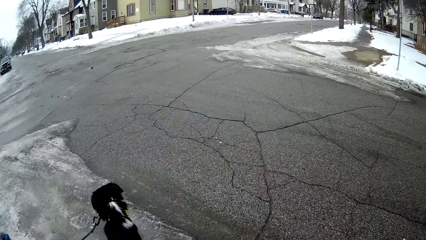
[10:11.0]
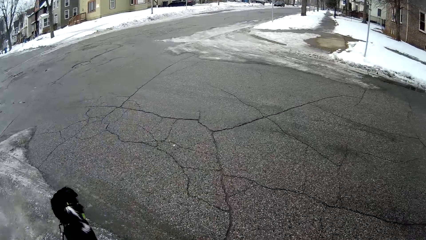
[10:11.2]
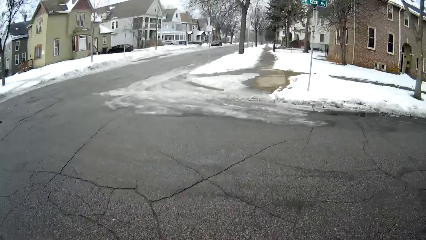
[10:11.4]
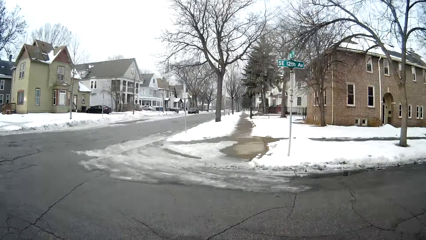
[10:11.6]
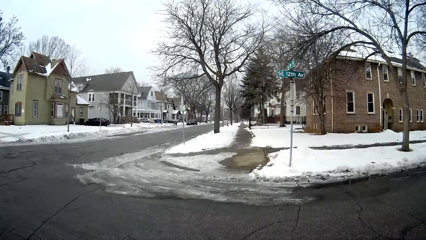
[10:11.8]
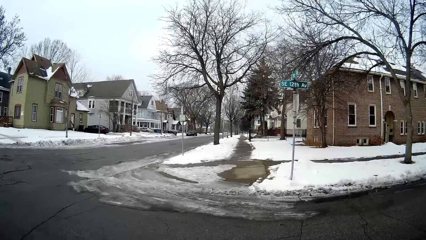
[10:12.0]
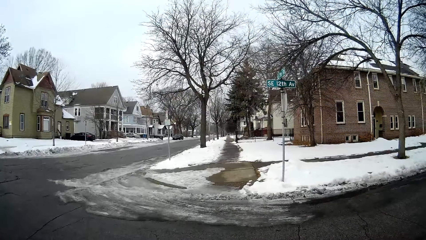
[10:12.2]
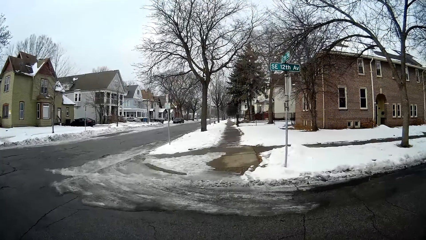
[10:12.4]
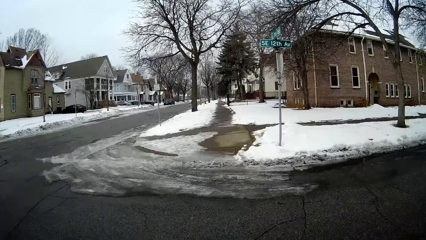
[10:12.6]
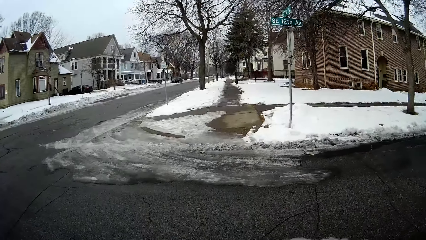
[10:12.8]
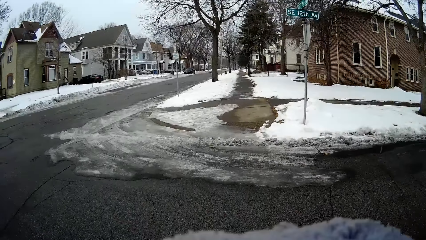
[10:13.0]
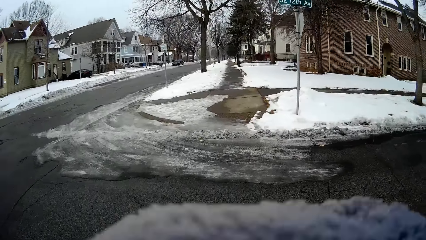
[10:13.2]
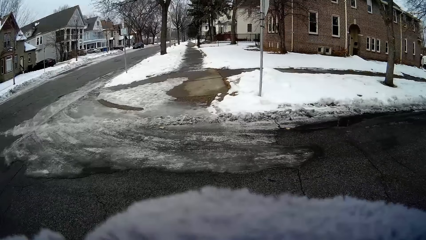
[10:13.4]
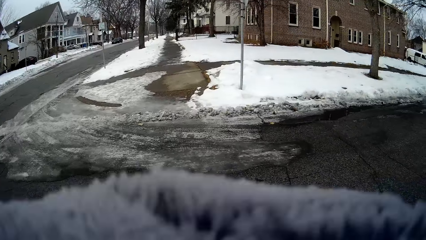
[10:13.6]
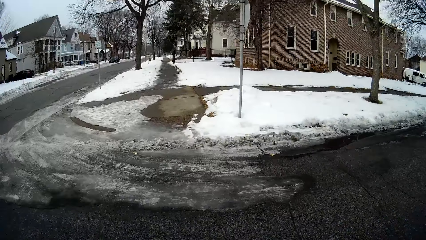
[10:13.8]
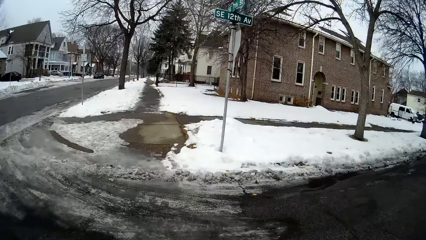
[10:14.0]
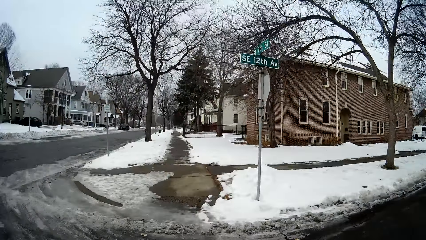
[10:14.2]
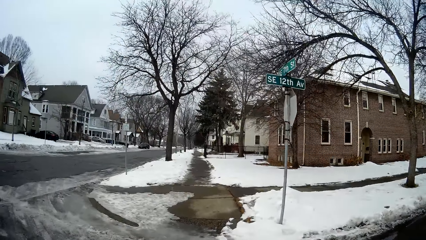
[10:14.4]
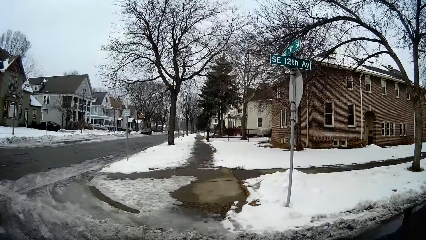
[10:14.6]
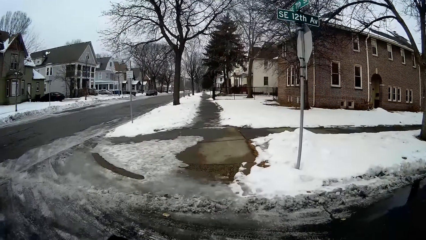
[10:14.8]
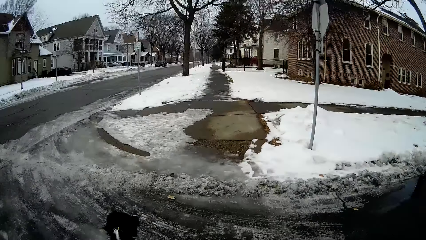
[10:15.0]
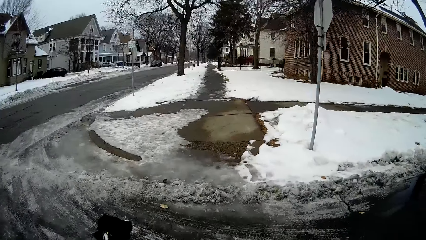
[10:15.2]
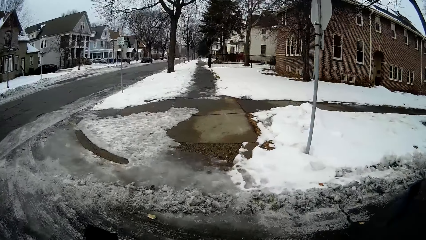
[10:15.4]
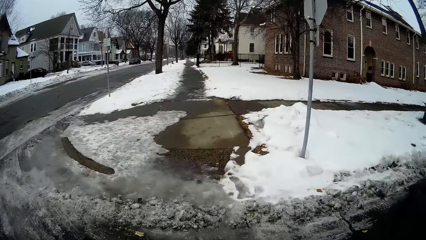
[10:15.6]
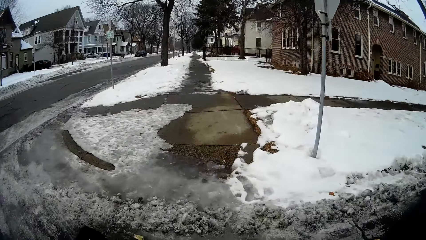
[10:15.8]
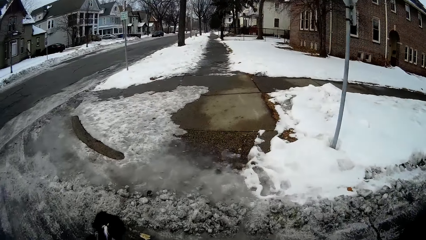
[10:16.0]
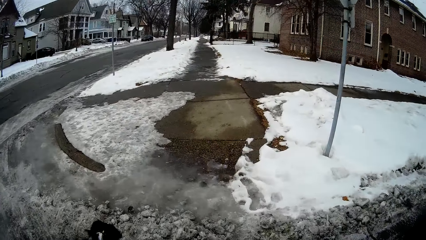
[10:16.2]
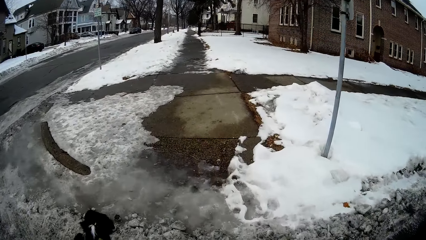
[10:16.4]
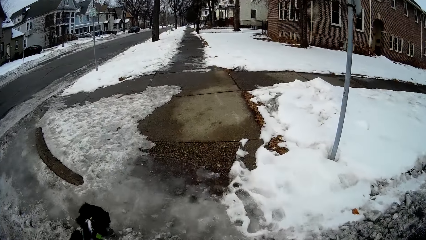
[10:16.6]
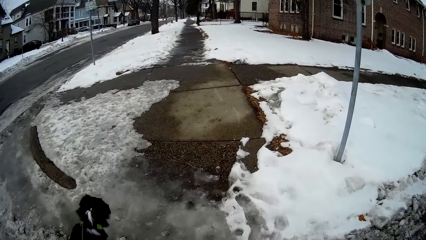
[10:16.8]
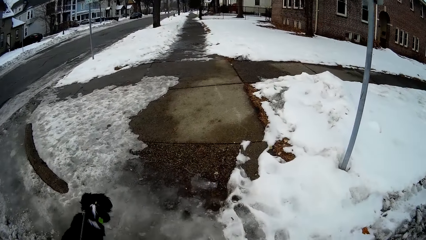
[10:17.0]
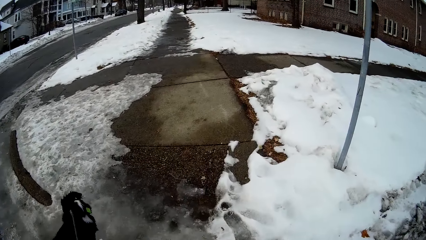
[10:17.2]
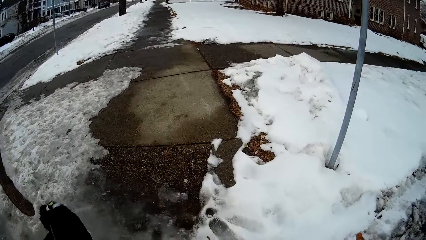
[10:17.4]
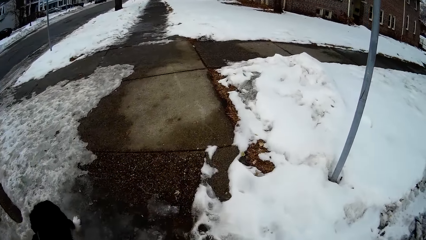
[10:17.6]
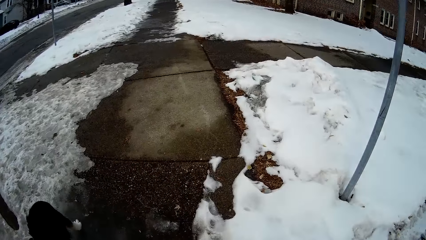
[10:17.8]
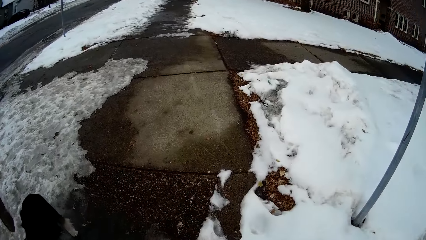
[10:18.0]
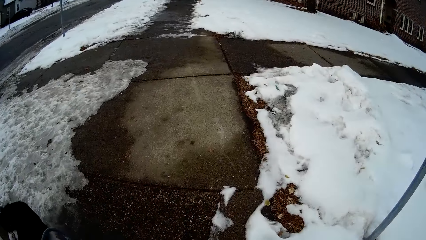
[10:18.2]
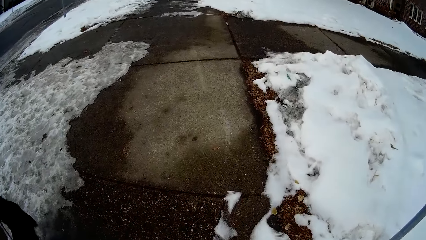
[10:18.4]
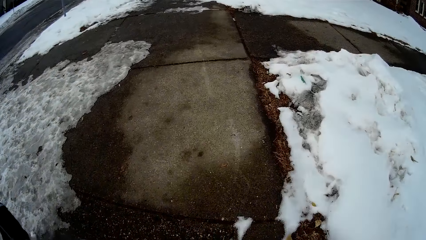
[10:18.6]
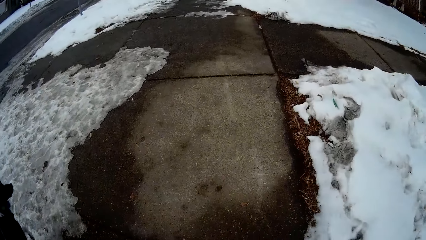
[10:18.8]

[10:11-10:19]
The camera wearer walks along the sidewalk holding the dog.

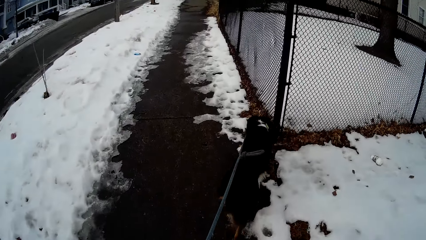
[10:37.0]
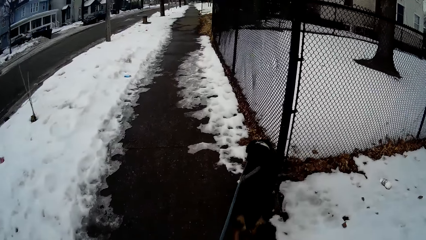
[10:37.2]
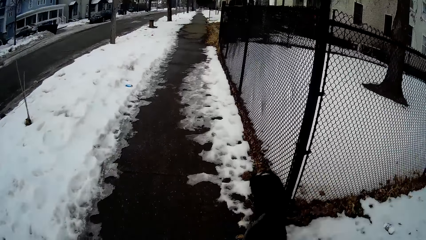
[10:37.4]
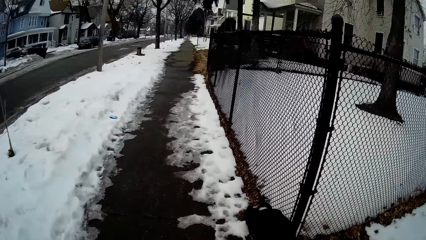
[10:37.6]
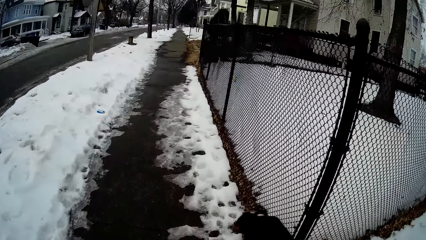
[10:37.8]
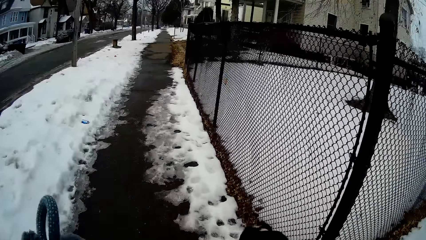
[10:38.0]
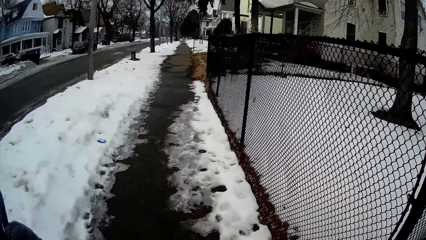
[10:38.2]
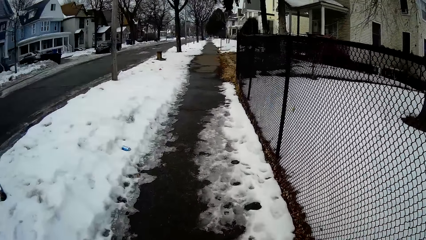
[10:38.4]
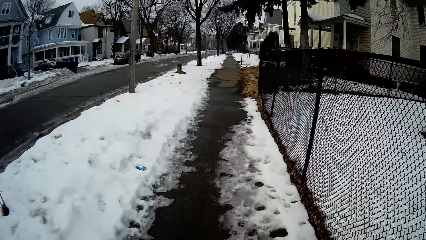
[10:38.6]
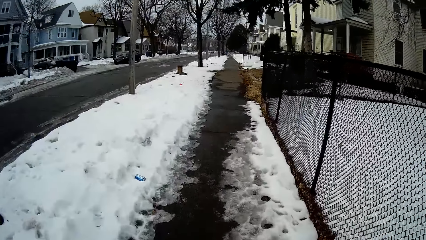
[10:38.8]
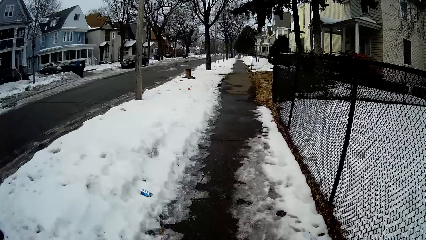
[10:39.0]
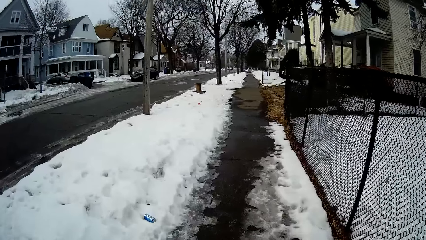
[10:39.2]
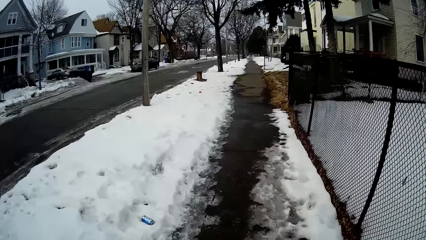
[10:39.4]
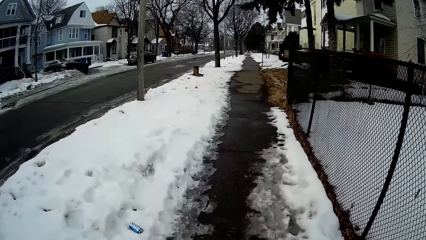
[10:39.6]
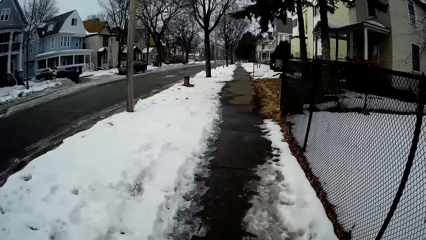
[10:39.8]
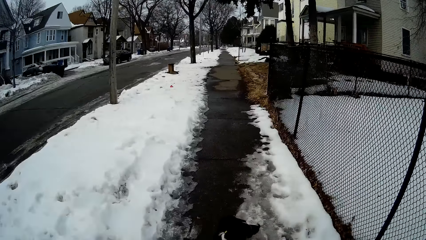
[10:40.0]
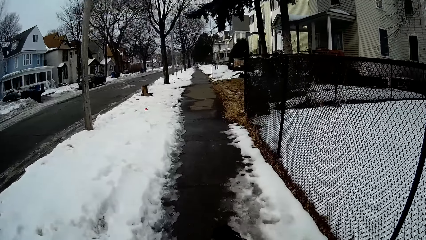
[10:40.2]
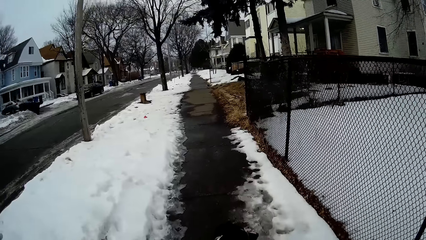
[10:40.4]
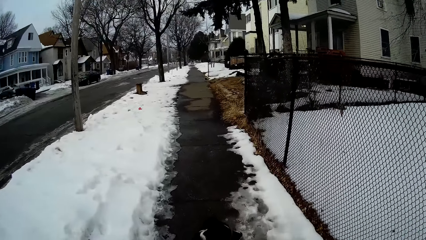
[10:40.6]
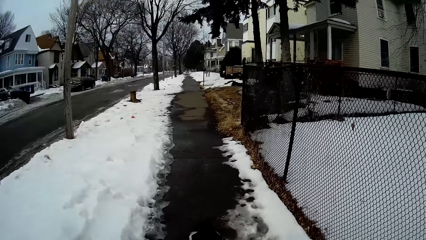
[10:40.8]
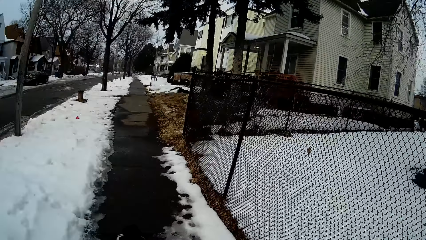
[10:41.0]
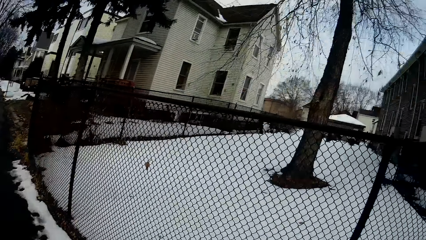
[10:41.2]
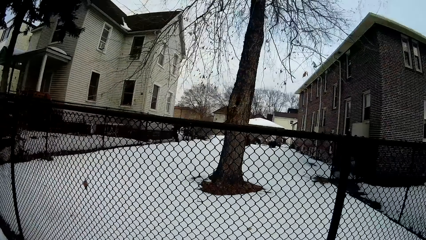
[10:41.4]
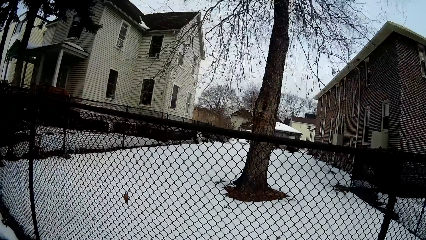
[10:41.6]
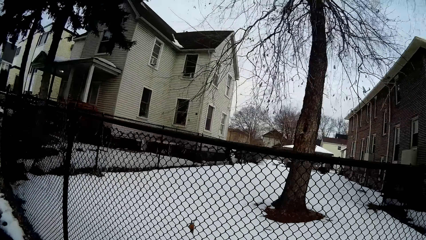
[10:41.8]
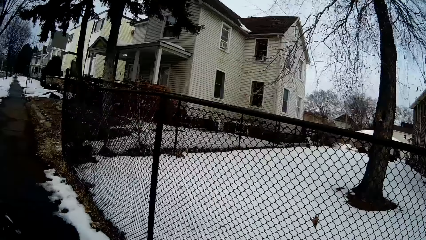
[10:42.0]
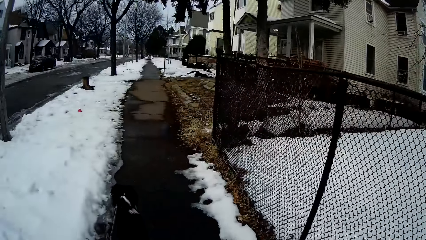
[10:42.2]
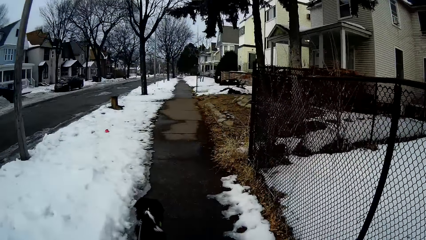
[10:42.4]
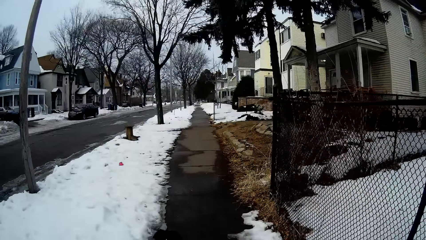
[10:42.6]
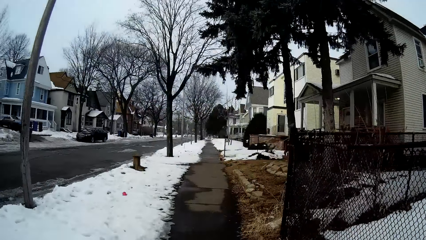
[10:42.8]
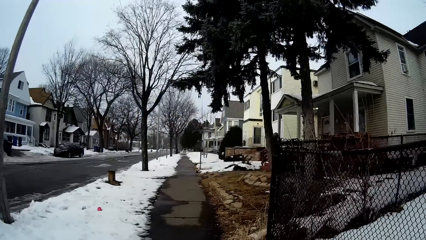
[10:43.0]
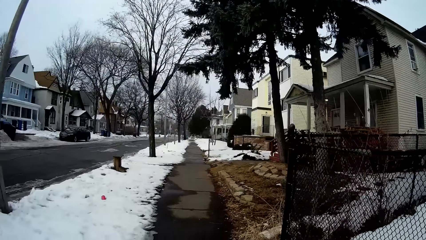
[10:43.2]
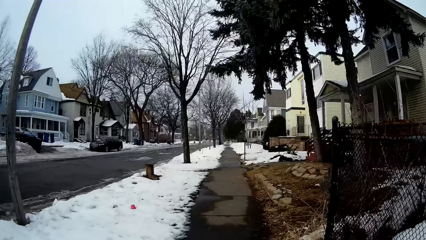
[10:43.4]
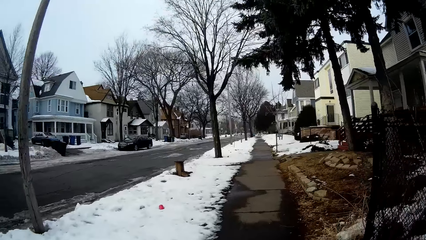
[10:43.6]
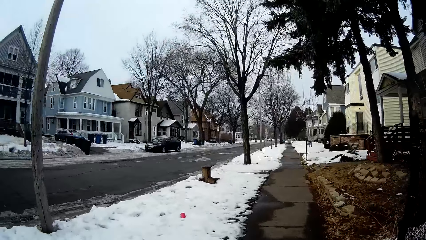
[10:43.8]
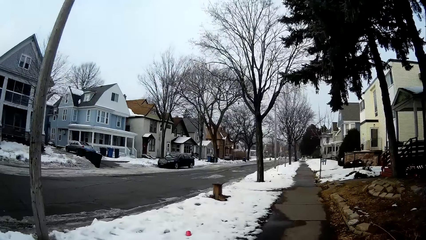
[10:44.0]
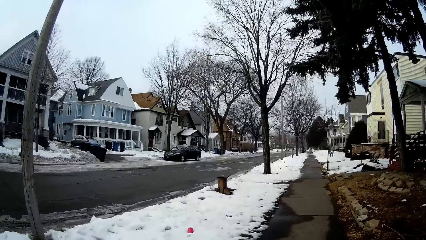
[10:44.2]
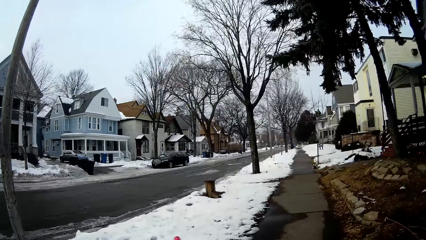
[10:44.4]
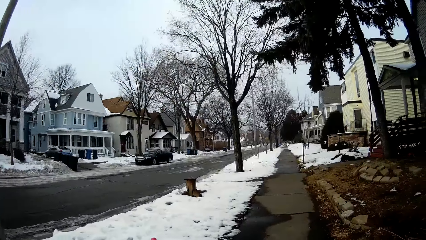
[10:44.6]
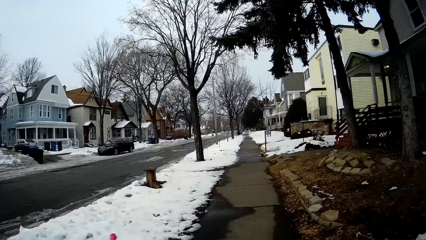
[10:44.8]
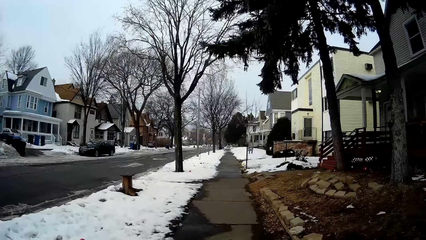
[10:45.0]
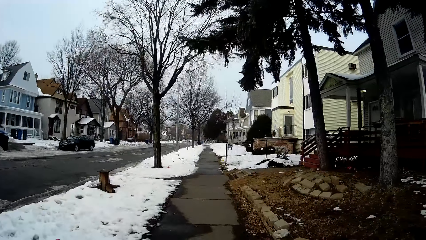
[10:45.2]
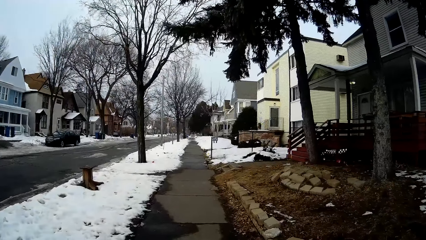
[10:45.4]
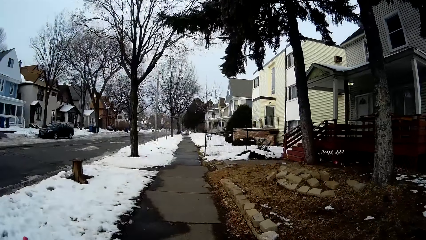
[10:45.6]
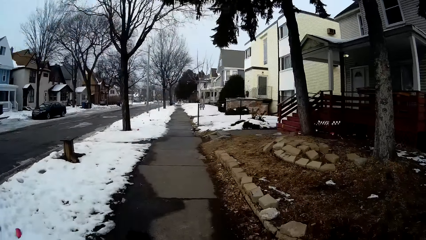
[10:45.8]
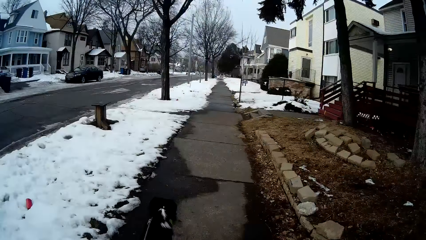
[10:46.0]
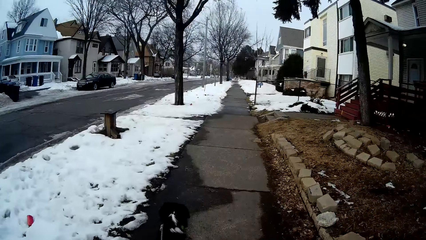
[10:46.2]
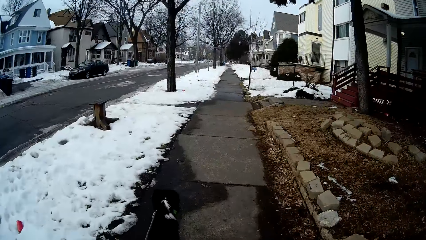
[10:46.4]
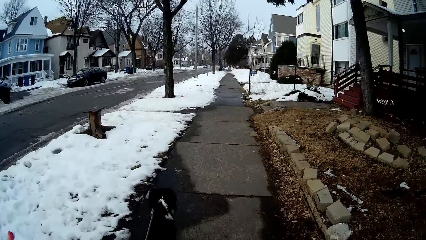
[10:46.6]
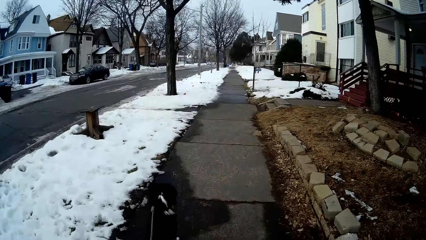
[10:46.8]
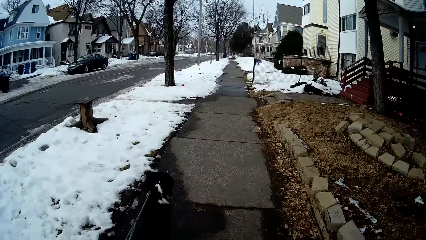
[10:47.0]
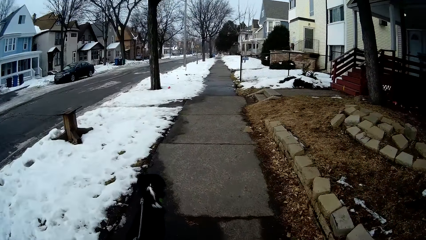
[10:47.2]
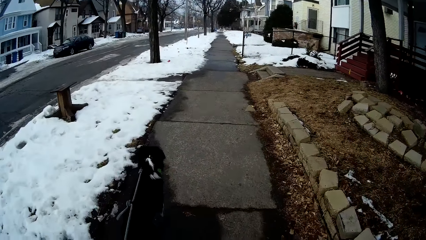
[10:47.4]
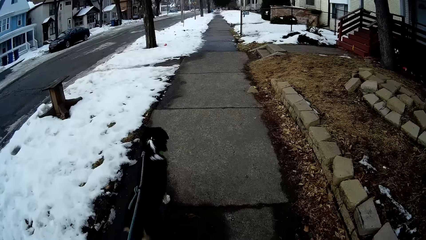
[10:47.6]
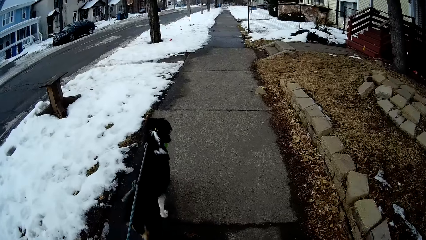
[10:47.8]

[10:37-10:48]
The camera wearer lifts the dog rope.
